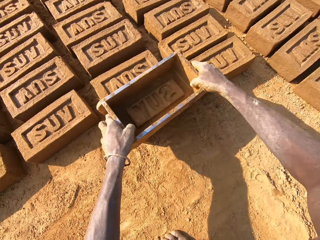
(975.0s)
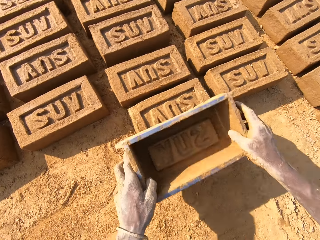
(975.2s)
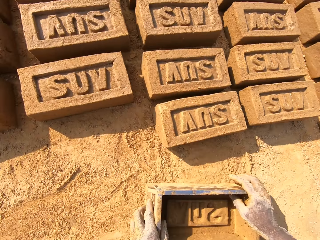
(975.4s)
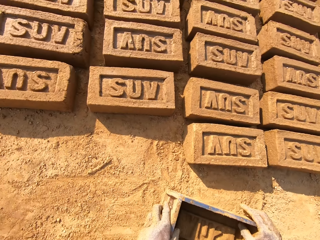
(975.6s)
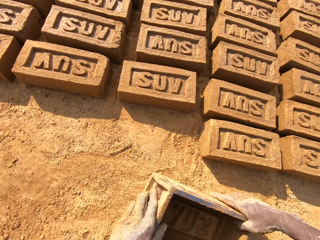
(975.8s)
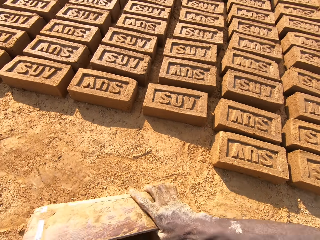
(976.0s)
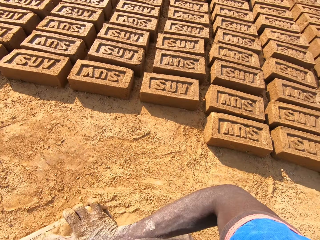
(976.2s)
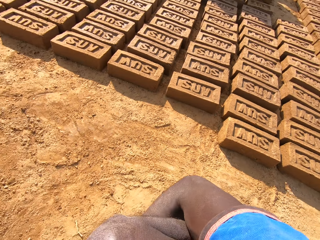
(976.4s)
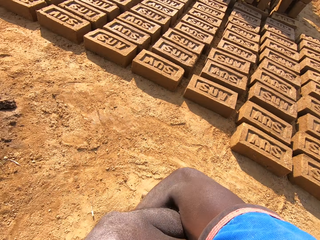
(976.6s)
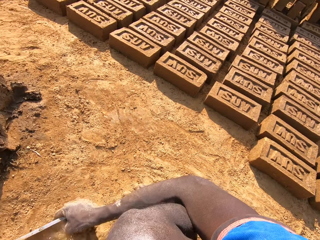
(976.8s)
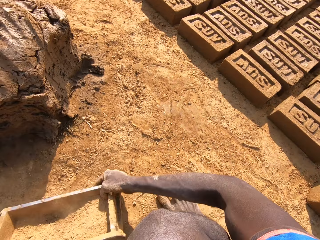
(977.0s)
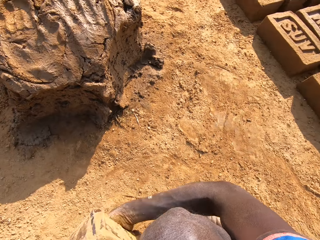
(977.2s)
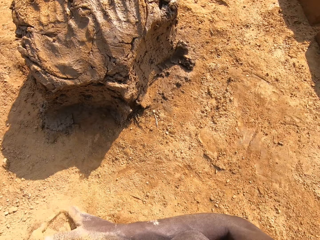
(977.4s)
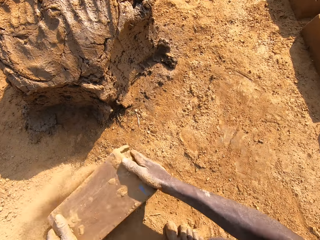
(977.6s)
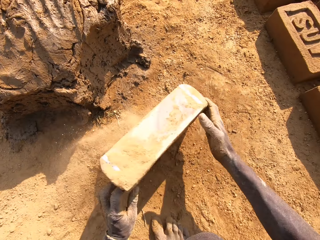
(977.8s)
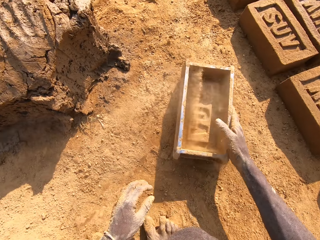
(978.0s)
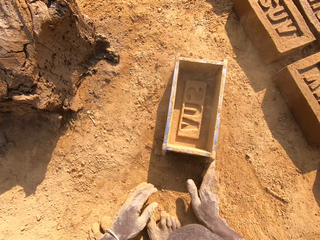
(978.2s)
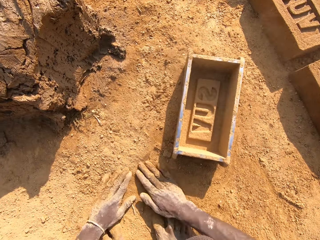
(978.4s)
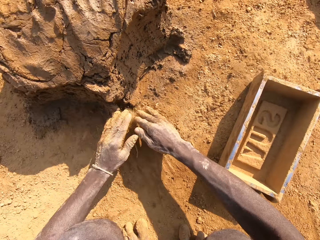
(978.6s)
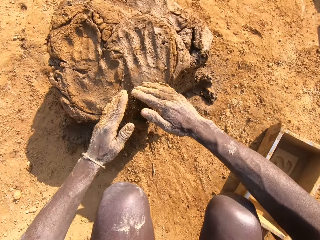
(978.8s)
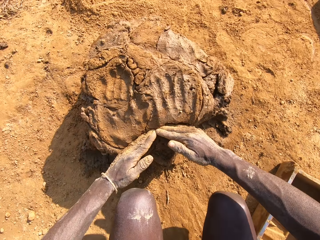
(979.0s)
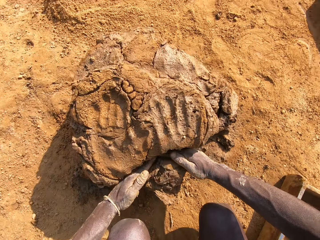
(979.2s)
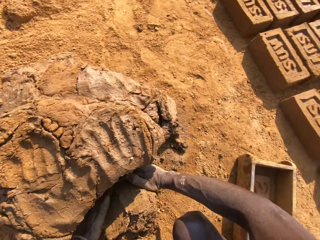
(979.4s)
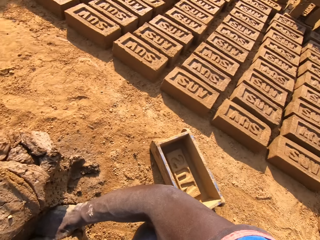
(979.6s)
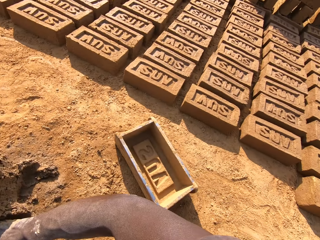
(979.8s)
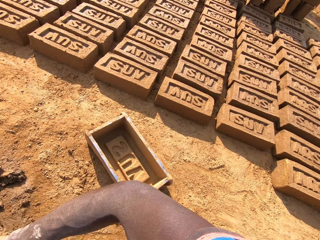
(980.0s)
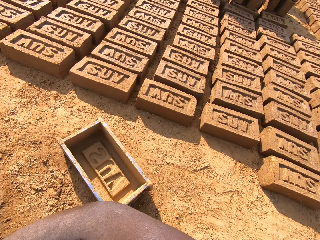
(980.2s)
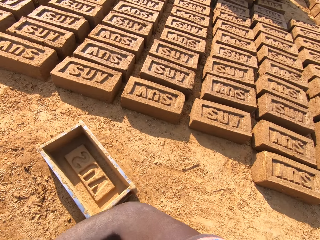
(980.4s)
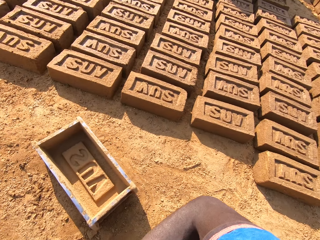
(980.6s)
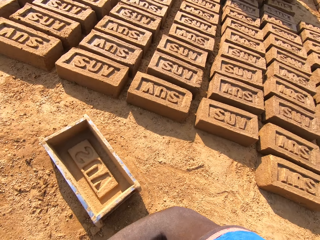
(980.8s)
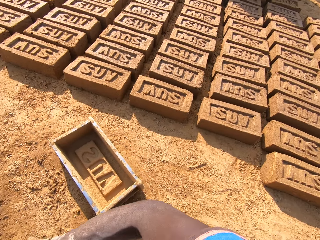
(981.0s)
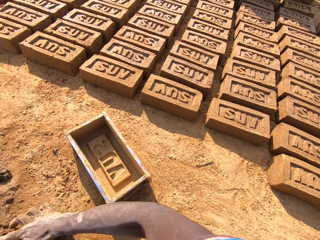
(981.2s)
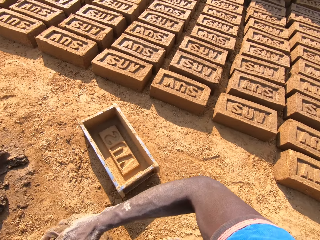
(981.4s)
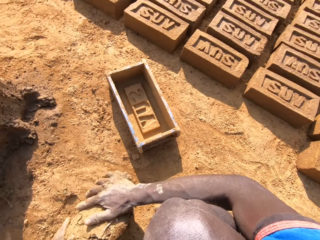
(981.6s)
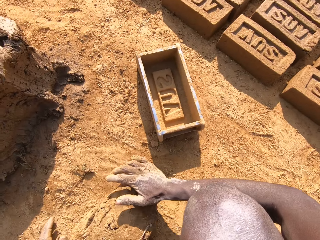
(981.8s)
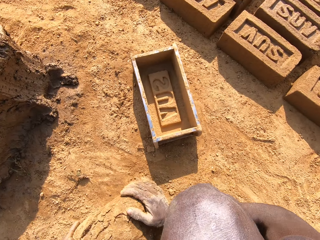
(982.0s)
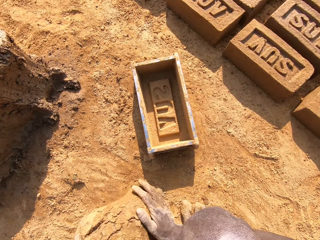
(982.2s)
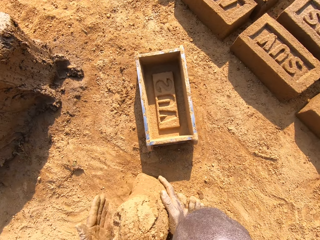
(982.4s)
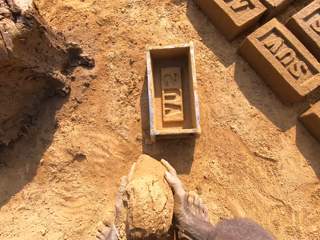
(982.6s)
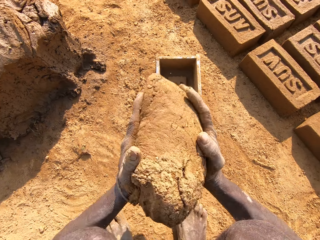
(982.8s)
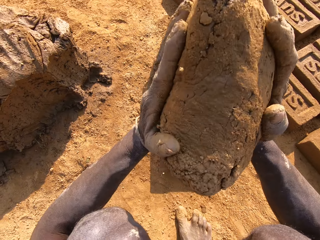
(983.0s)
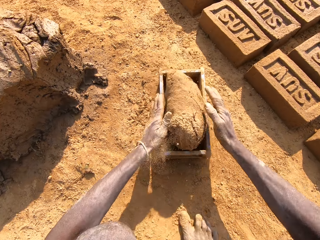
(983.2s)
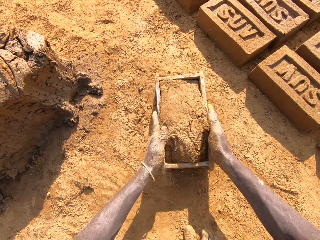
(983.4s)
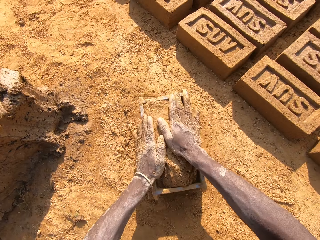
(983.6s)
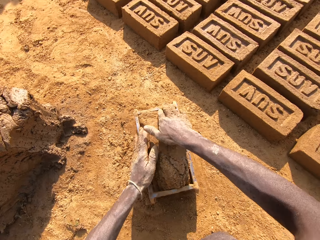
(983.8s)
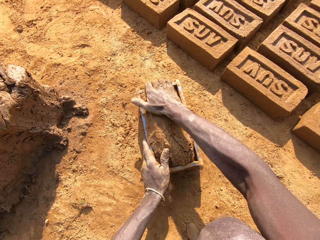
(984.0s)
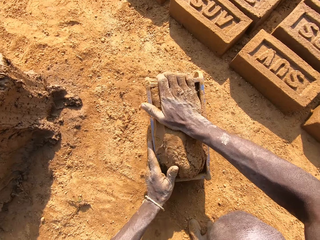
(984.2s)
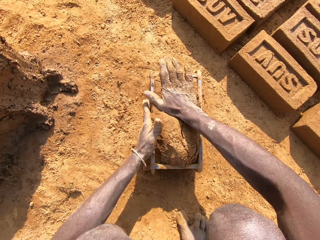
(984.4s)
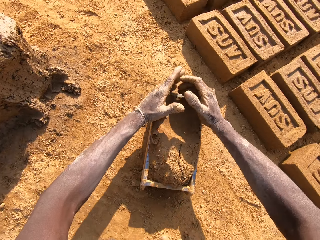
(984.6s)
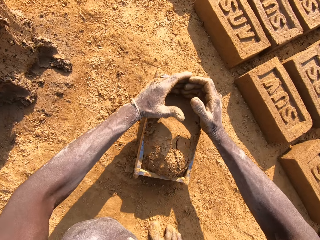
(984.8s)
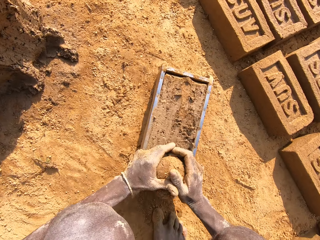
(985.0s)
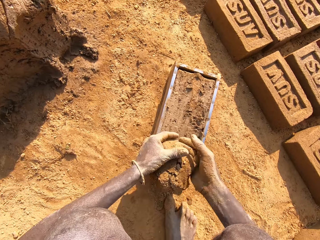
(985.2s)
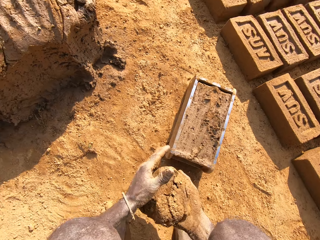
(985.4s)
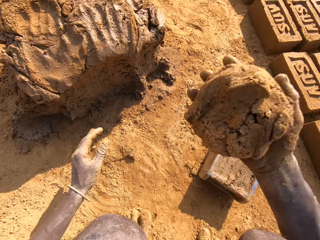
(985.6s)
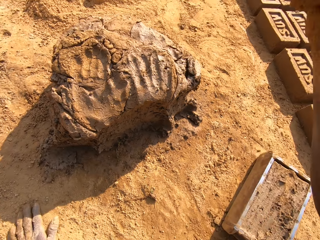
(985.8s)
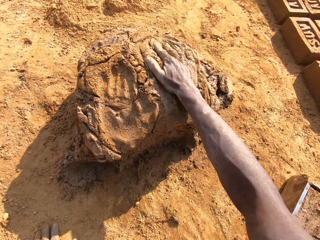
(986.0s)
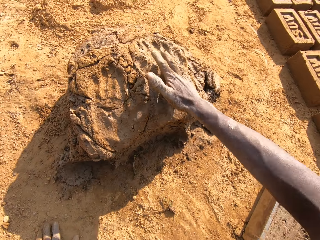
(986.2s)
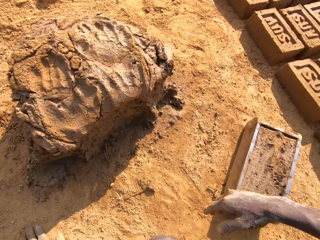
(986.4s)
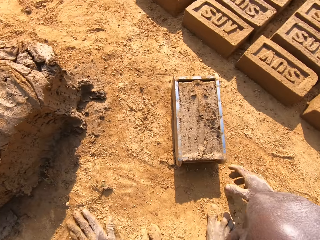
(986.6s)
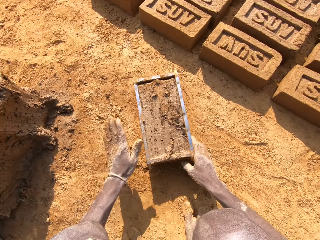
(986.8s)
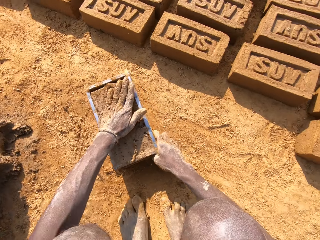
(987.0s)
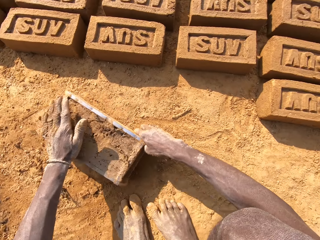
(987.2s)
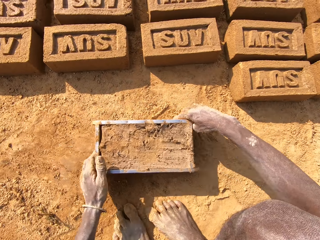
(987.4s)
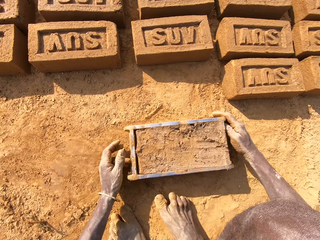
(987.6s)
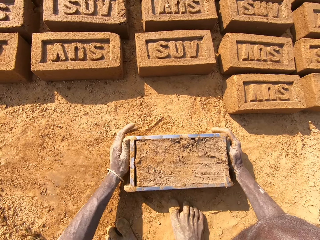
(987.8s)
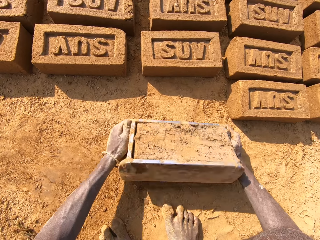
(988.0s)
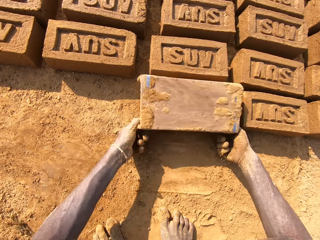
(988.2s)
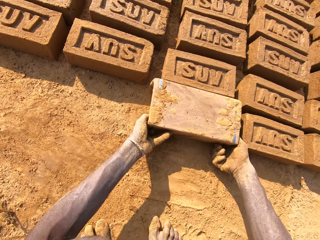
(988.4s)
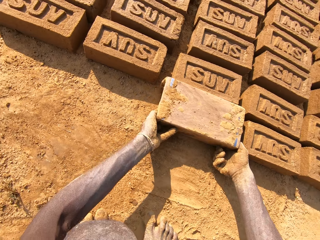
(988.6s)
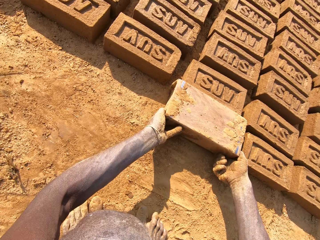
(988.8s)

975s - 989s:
The camera wearer aligns a brick on the ground. They put sand in a brick mold. They dust the brick box with soil. They pour the sand on the ground. They cut a piece of clay from the clay on the ground. They look around. They mold the clay on the ground. They roll the clay on the ground. They put the clay on the brick box. They cut the clay. They remove a piece of clay from the clay on the brick box. They put the piece of clay on the clay on the ground. They pick up the brick mold on the ground. They put the brick on the ground.

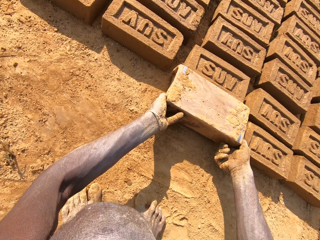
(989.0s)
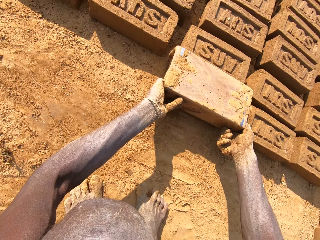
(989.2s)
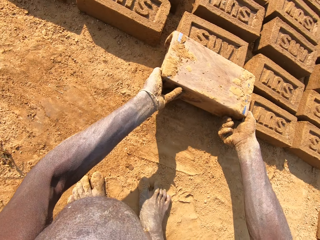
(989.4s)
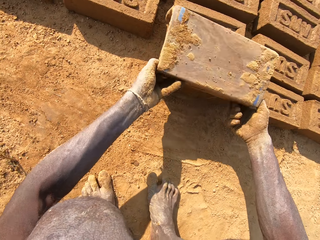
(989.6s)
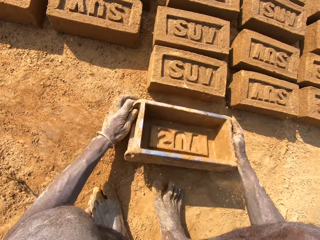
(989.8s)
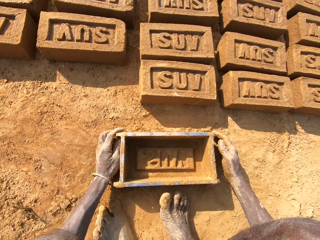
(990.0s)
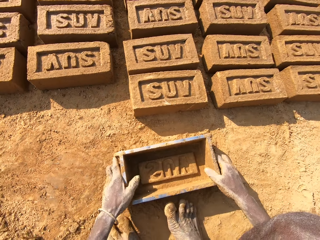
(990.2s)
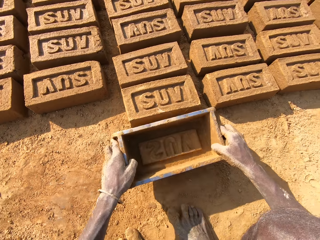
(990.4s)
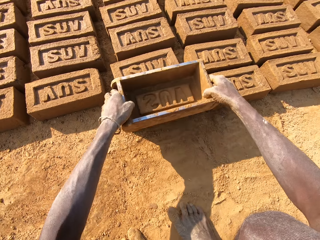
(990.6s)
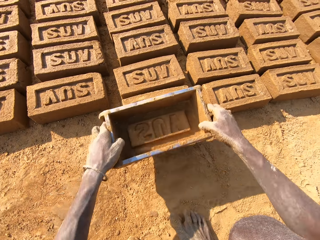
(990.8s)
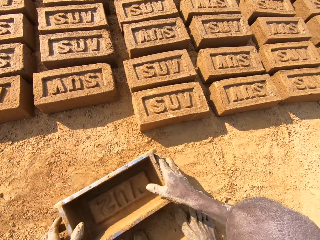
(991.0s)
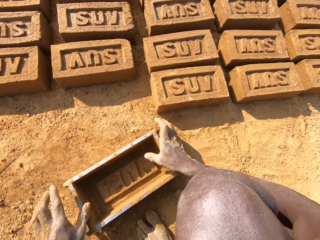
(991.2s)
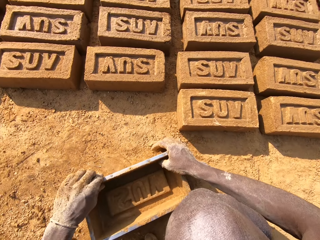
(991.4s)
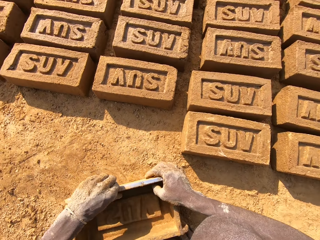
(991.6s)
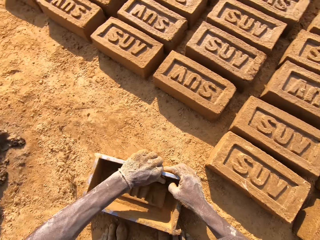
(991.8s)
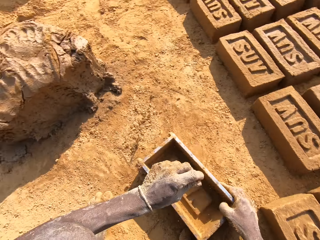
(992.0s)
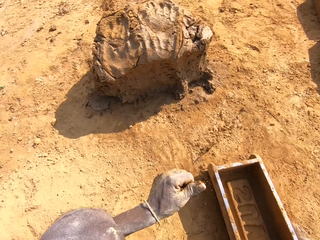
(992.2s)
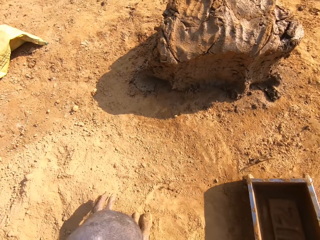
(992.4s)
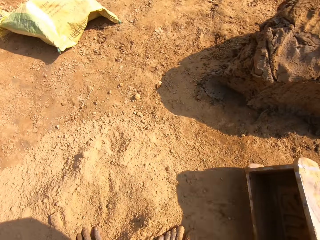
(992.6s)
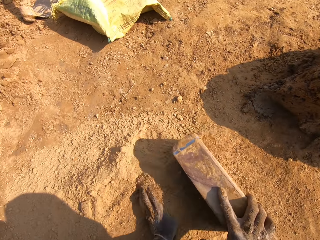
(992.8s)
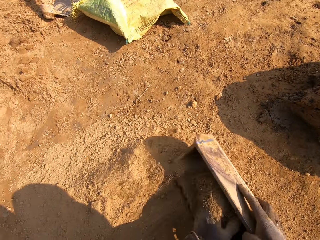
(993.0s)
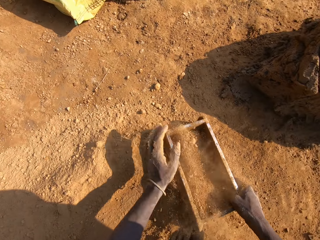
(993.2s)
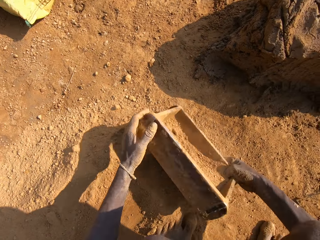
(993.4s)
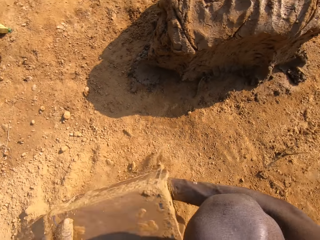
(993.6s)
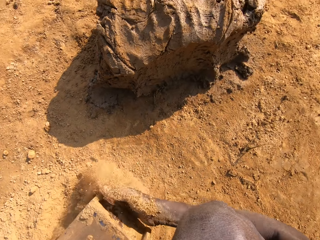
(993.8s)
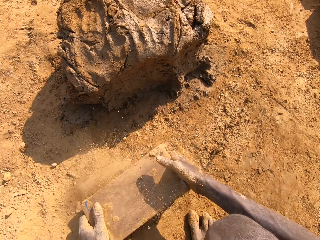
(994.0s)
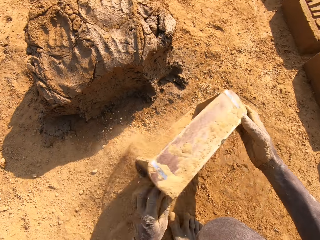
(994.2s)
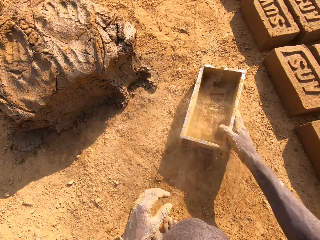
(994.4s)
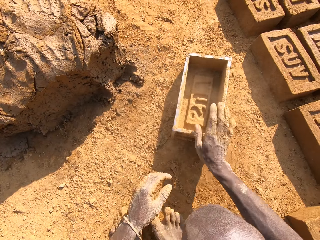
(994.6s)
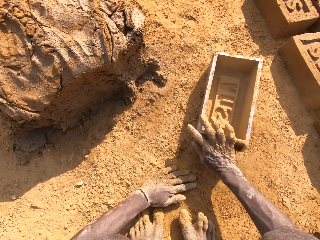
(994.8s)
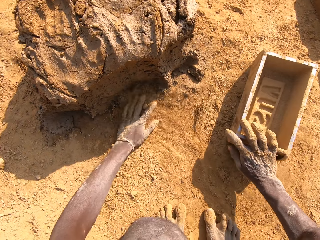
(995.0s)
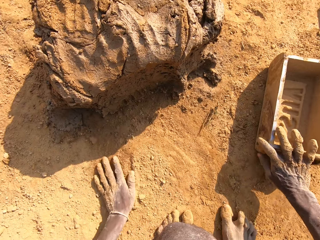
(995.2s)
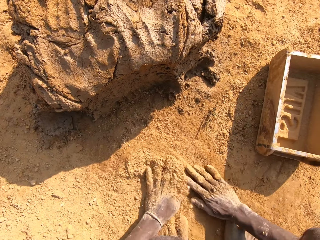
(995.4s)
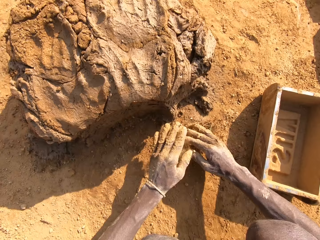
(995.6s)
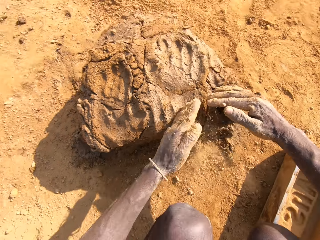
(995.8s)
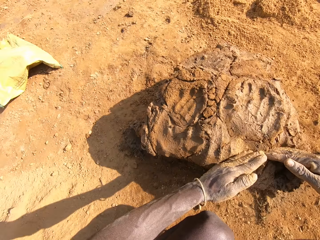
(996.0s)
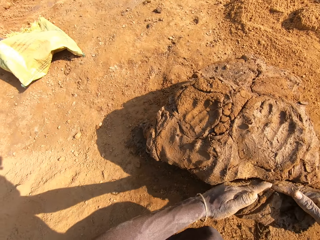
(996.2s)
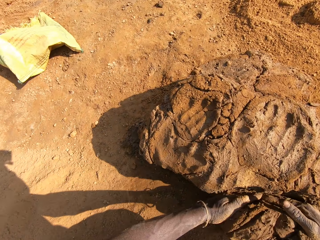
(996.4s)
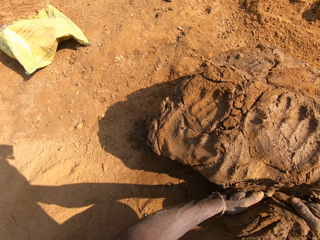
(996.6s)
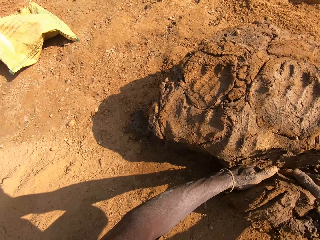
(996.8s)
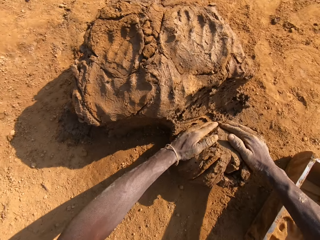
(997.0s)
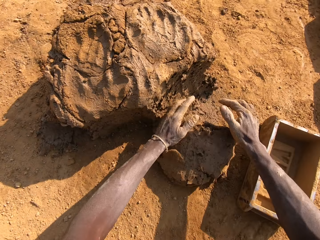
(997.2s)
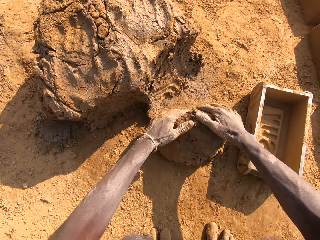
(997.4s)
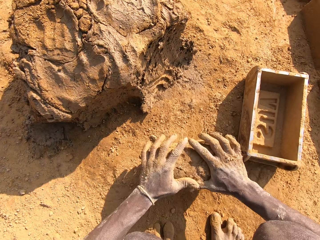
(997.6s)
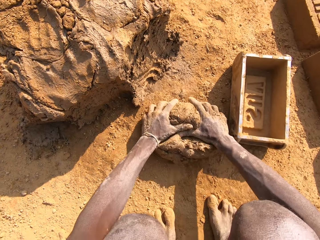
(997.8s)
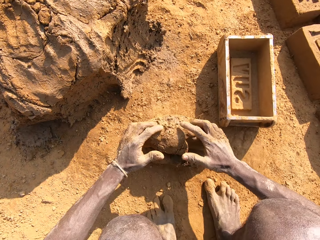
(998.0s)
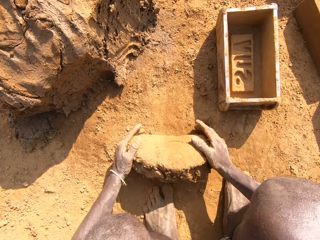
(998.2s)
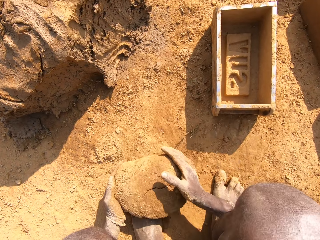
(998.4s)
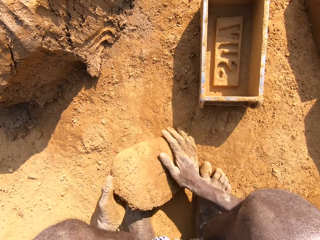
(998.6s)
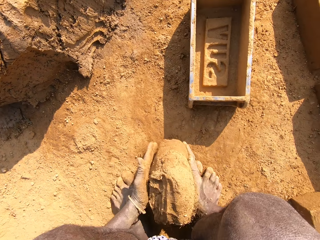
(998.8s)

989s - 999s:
The camera wearer removes the clay from the brick box. They align a brick on the ground. They remove clay on the brick mold. They dust the brick box with soil. They put sand in the brick mold. They pour the sand on the ground. They wipe hands on the ground. They cut a piece of clay from the clay on the ground. They mold the clay on the ground. They roll the clay on the ground.
